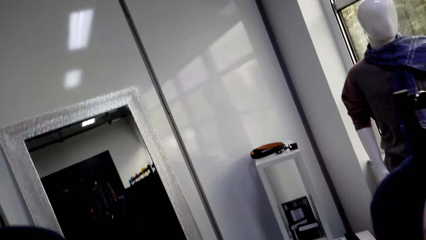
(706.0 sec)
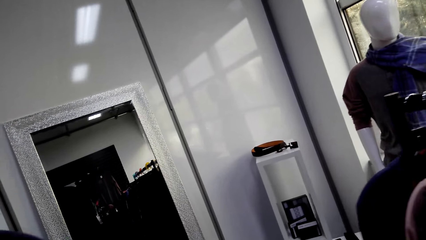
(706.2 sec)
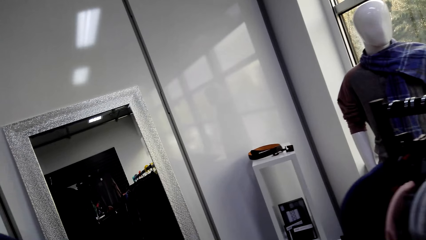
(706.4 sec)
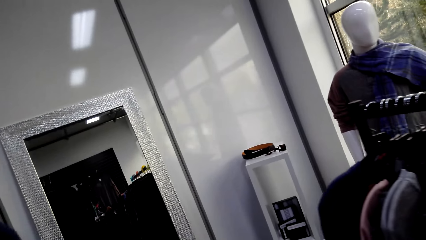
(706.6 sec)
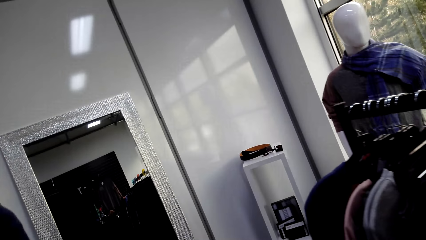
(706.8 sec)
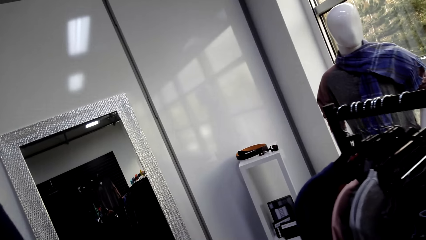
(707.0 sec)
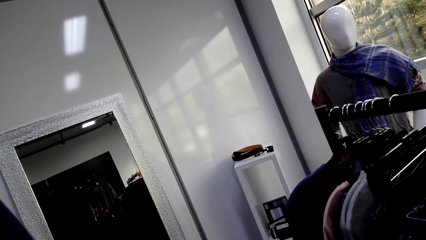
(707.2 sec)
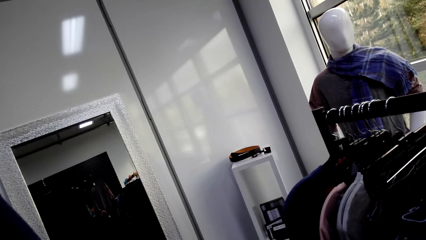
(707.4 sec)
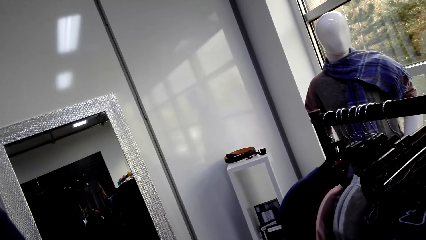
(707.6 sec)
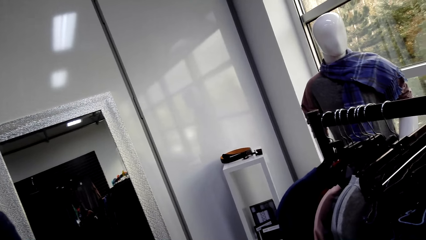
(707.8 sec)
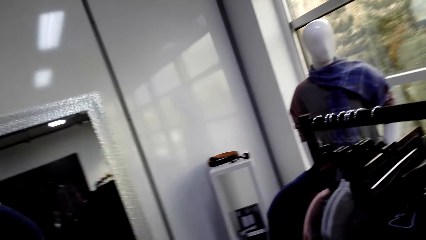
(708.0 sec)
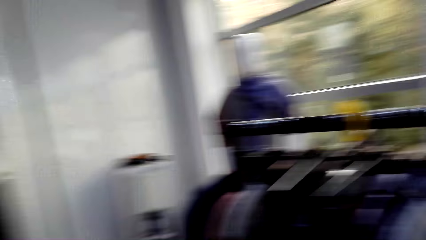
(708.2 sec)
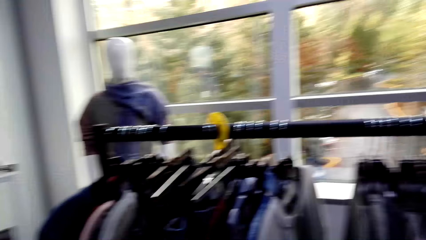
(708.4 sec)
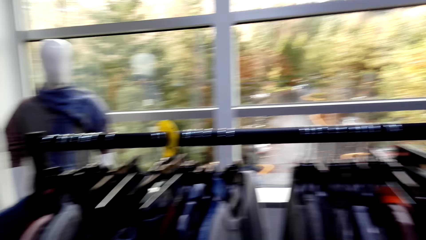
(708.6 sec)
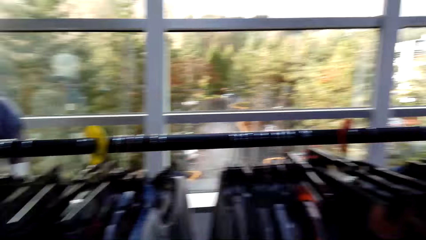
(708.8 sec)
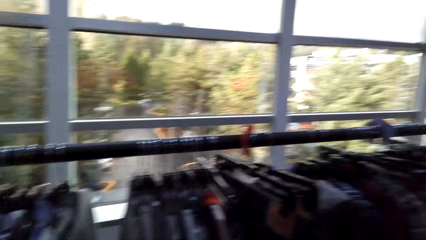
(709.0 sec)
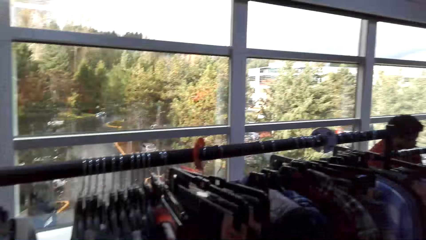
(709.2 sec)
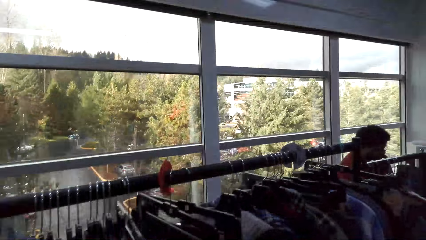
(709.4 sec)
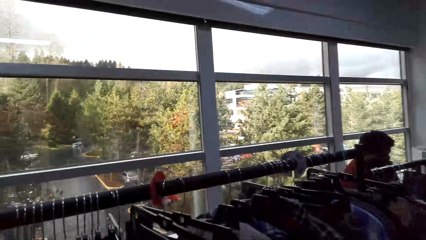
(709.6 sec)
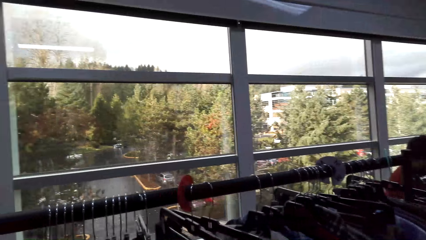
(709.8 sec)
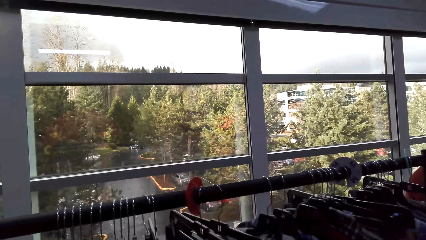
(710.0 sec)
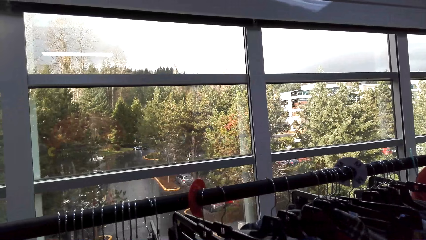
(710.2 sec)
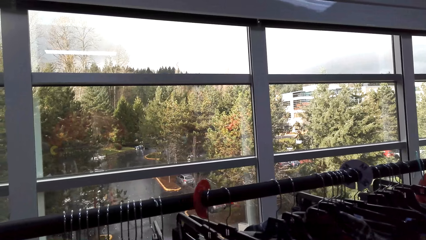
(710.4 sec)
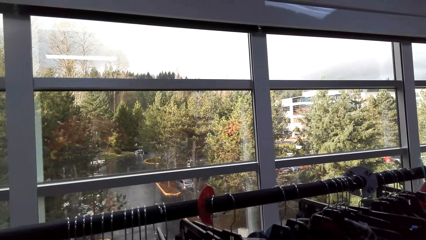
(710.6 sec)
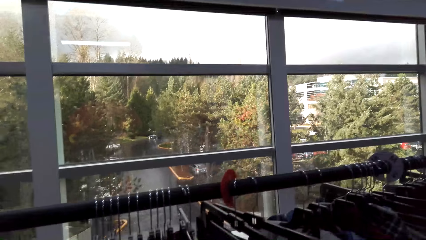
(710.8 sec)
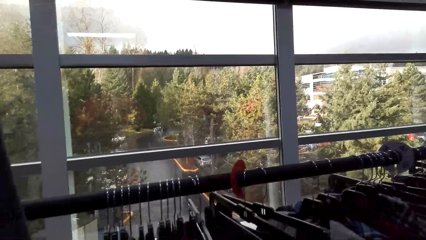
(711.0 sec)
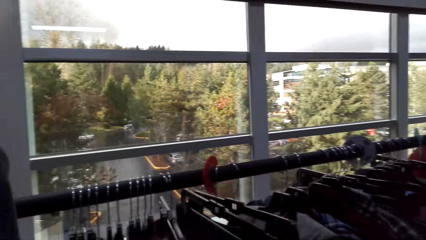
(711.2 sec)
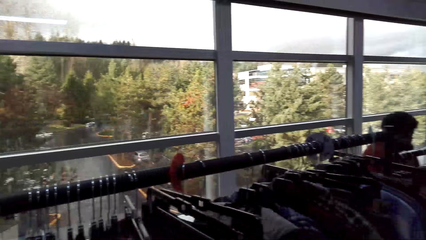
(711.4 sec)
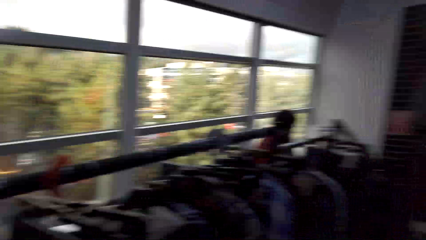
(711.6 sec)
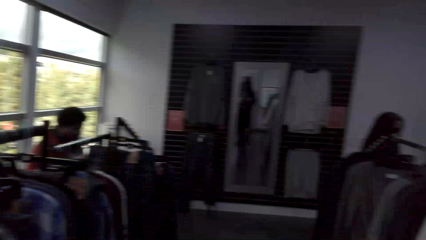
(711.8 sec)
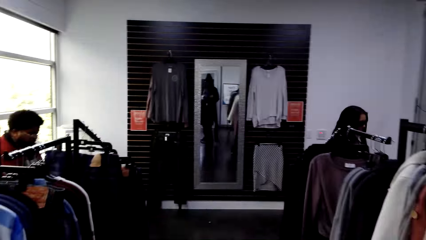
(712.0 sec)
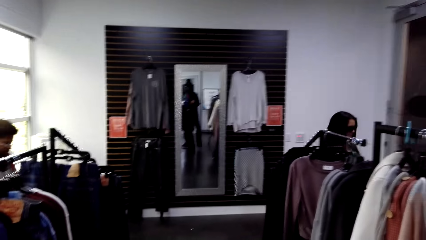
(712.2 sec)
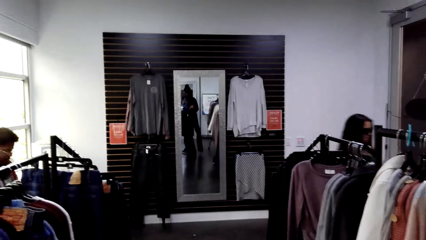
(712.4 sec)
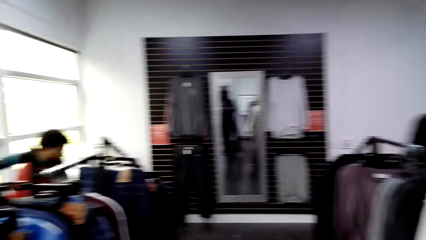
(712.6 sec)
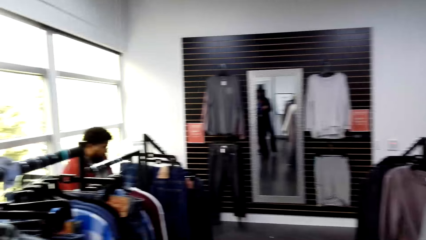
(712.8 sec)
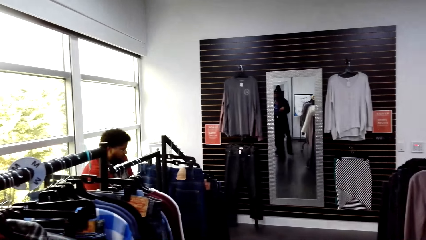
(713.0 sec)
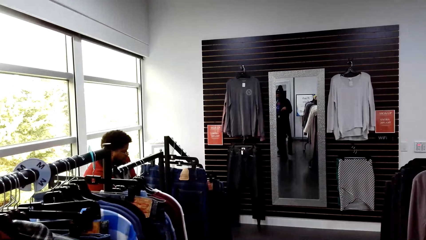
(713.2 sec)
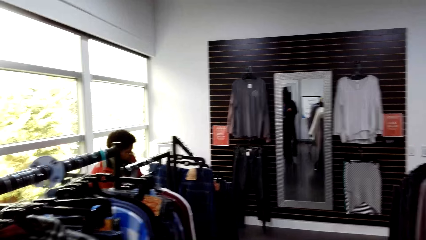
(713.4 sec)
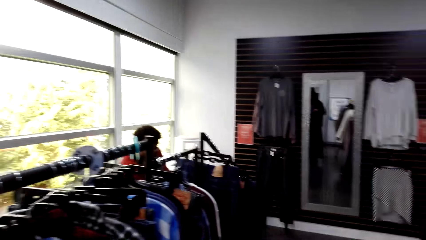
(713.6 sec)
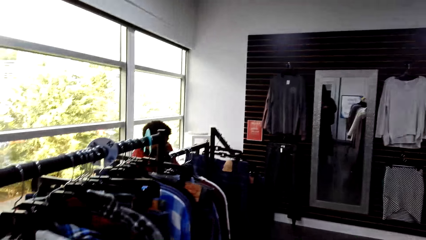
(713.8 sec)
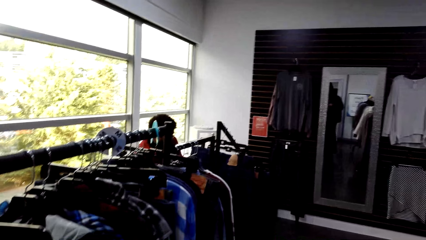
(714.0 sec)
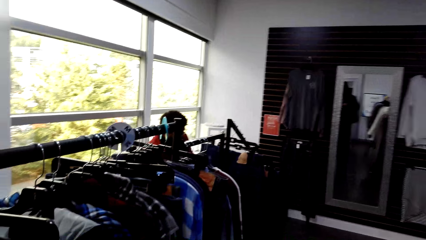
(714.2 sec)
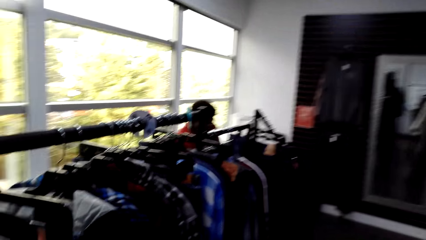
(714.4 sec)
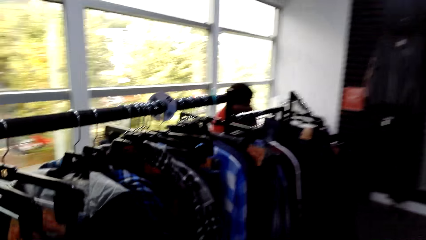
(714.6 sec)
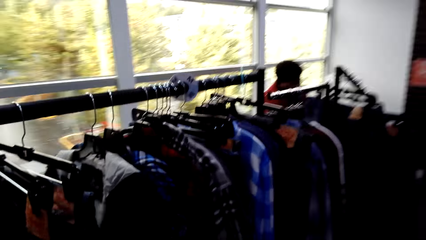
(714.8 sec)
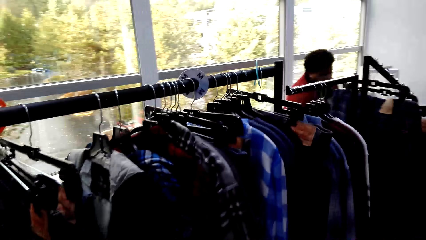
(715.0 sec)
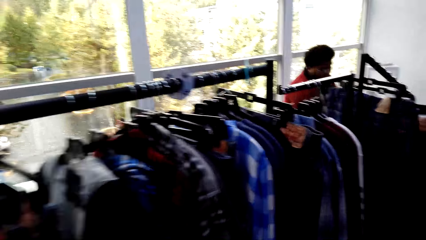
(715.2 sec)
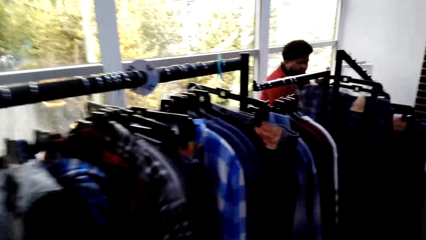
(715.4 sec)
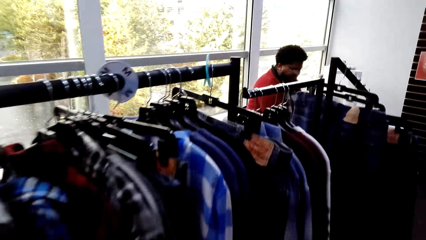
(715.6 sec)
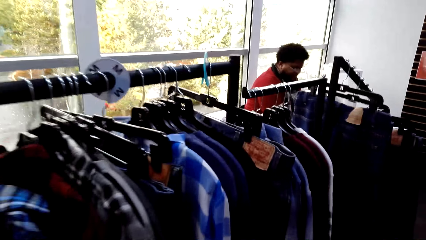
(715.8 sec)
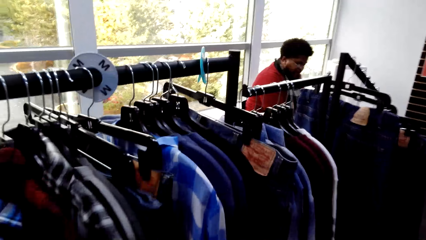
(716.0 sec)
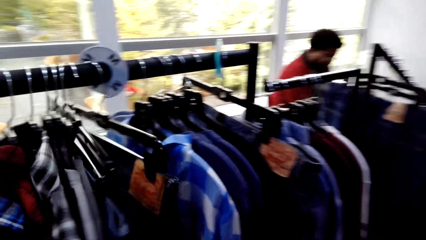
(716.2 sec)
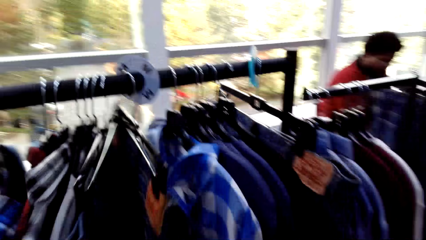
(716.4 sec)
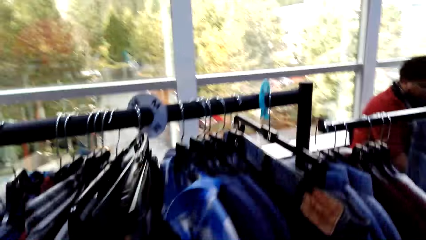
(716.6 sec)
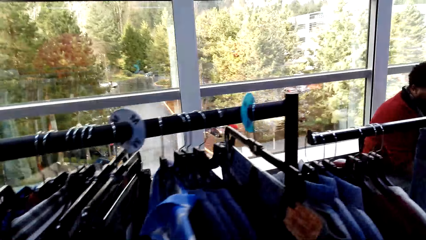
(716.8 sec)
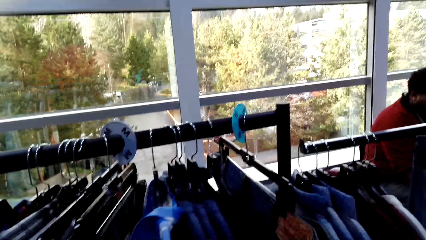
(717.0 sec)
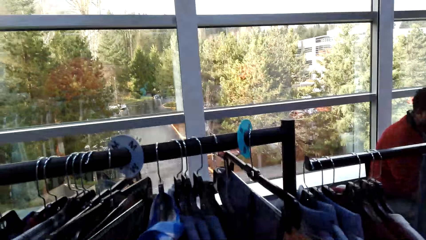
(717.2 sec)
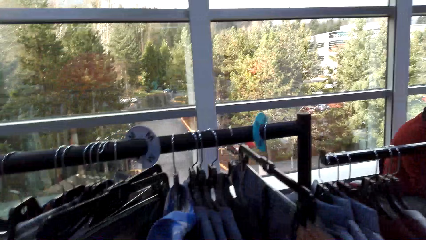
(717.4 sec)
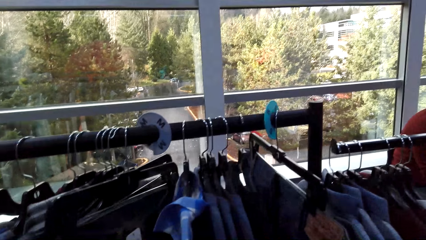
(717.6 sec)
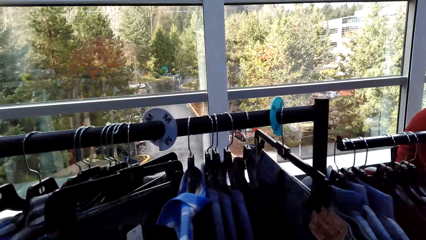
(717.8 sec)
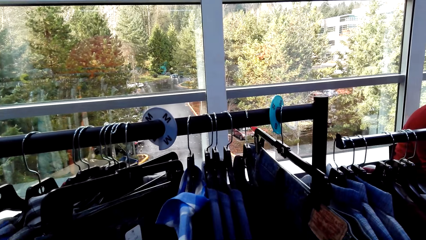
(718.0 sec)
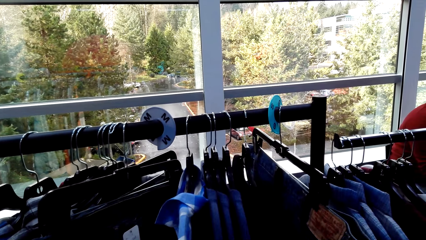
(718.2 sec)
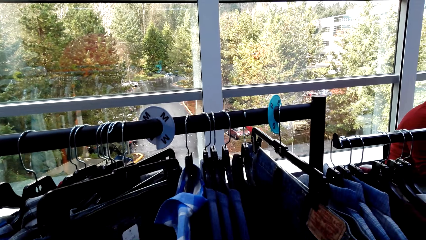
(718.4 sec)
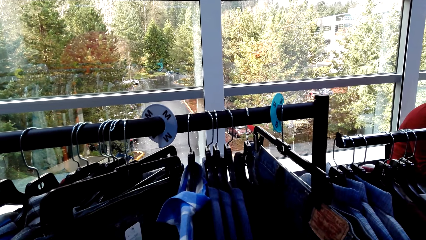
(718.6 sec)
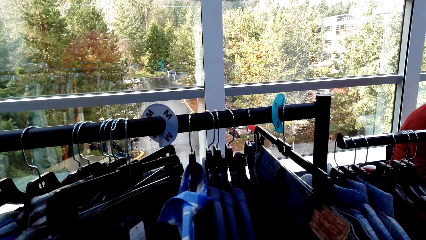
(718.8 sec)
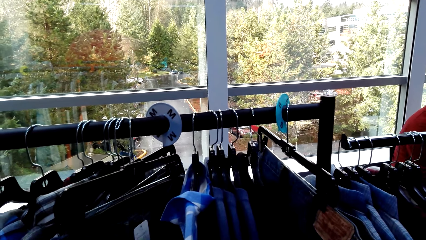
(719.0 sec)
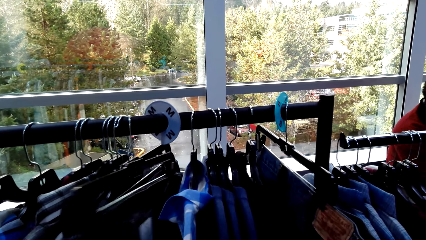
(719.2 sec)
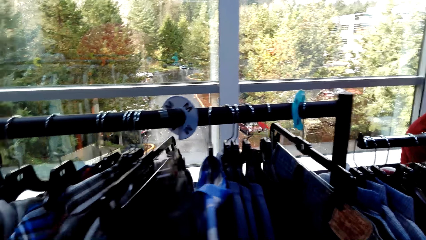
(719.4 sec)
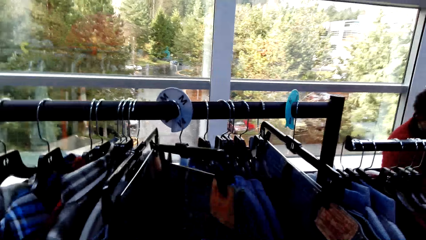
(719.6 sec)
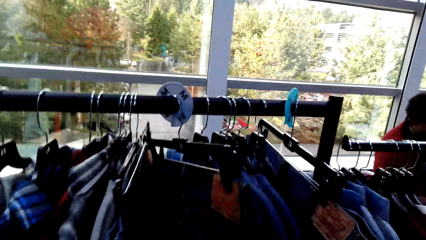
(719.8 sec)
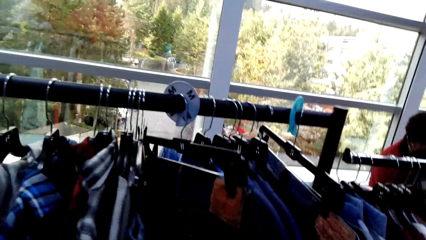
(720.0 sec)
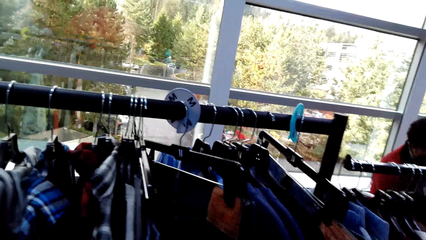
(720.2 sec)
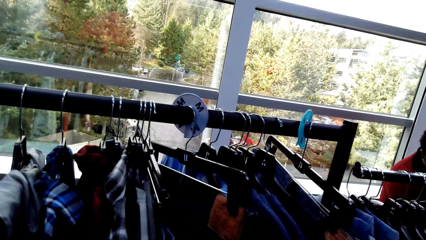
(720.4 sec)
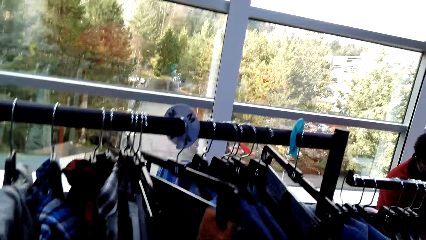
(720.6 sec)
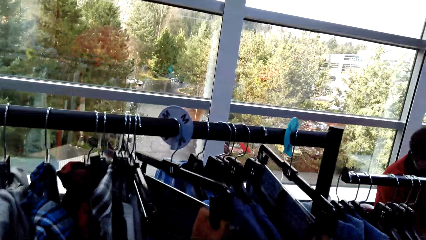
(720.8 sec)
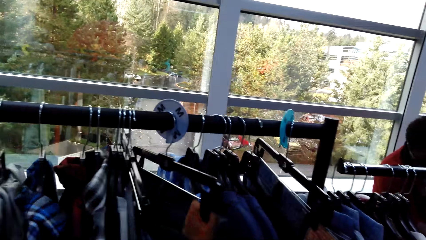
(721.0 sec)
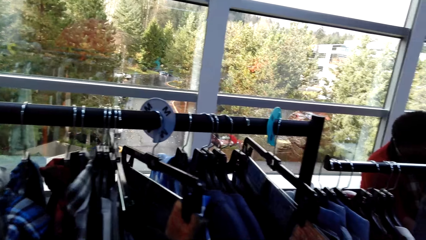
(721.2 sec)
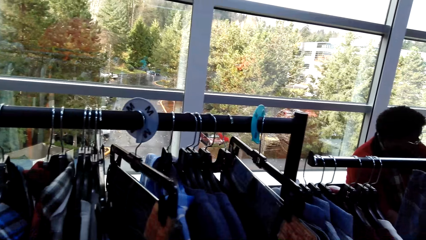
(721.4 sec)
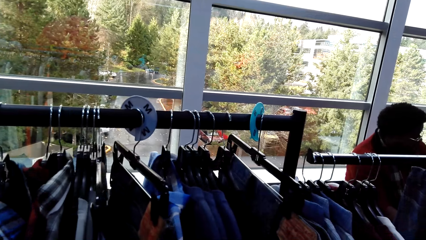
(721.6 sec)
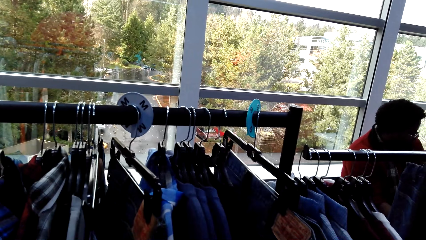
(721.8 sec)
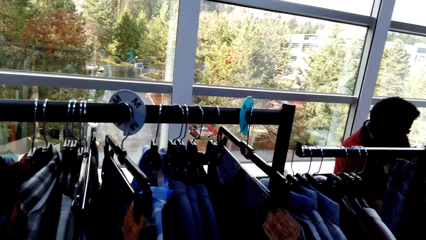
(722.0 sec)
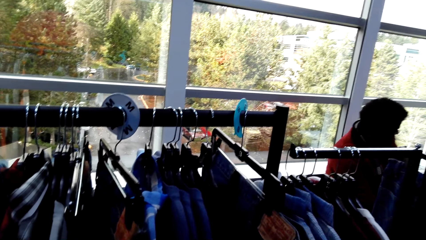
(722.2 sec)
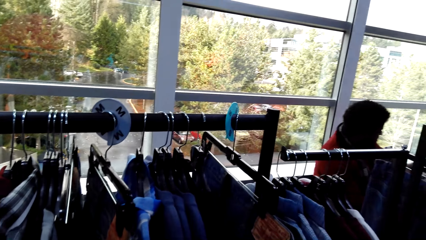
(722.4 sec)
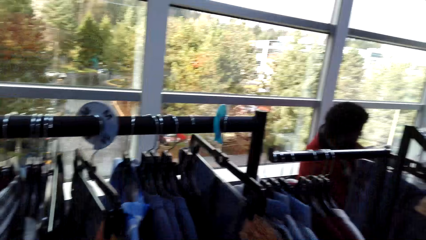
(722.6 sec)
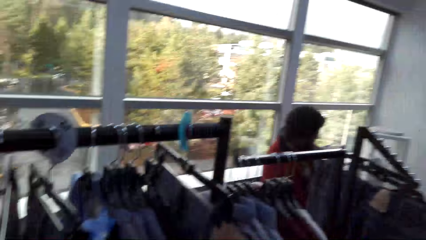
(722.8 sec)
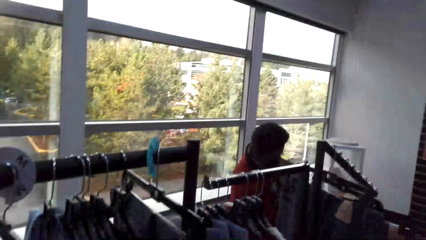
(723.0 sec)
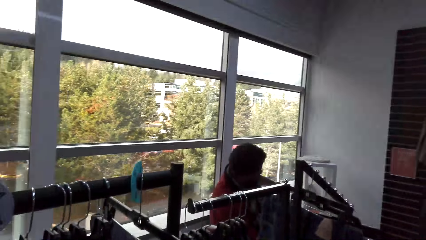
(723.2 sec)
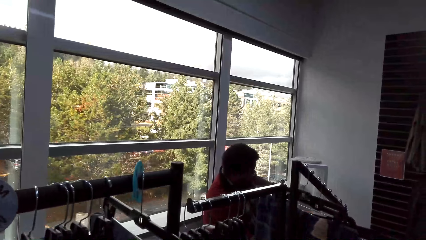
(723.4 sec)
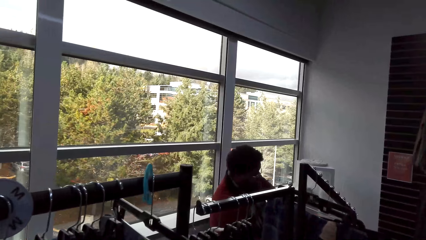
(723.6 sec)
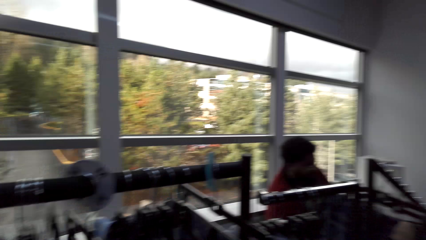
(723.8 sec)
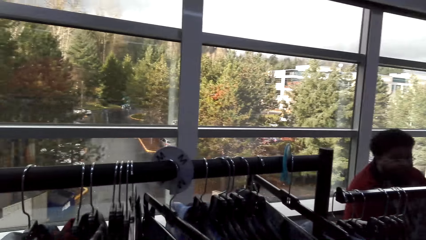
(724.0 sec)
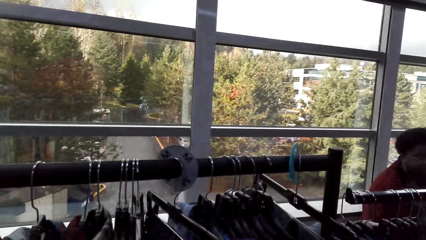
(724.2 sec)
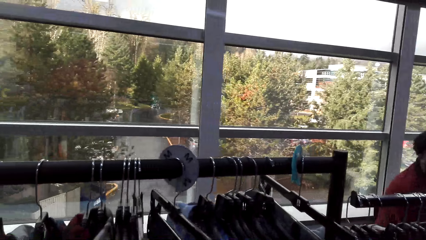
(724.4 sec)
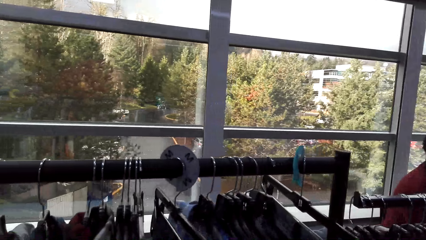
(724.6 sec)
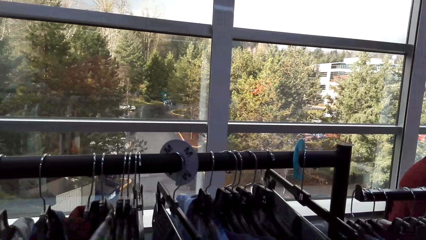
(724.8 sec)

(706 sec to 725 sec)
The camera wearer checks the cloth. They hang the T-shirt. They hold the jeans on the hanger stand. They touch the other cloth on the cloth line.
